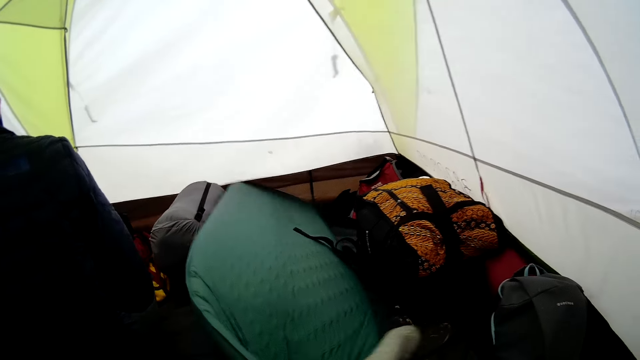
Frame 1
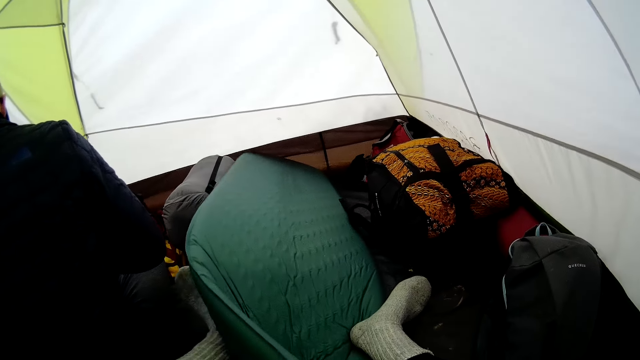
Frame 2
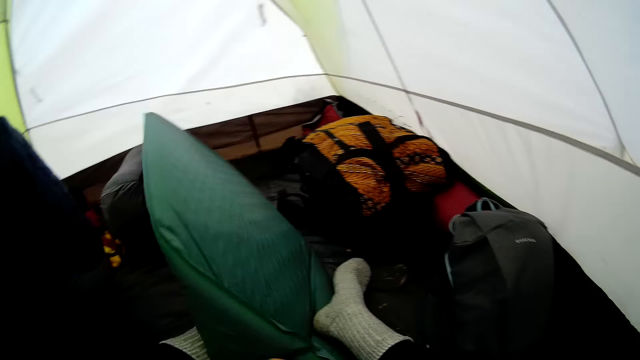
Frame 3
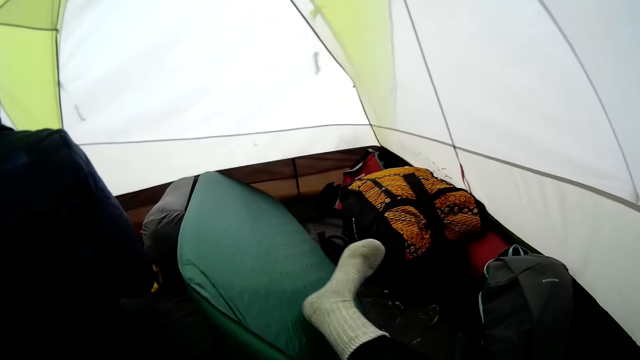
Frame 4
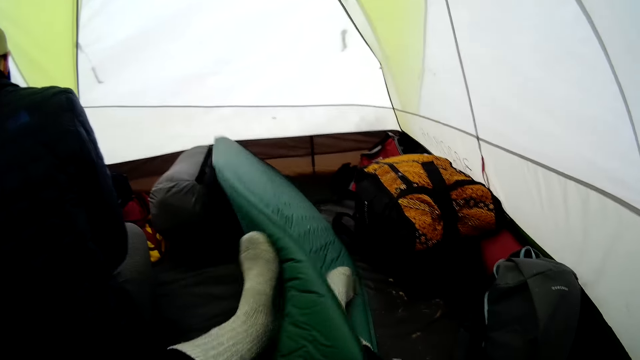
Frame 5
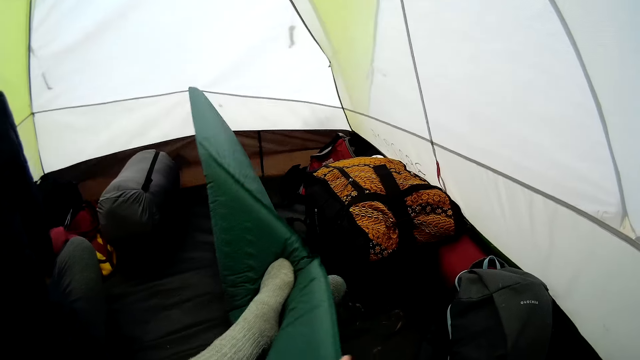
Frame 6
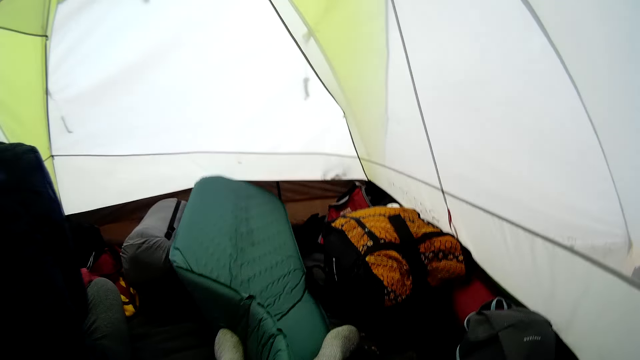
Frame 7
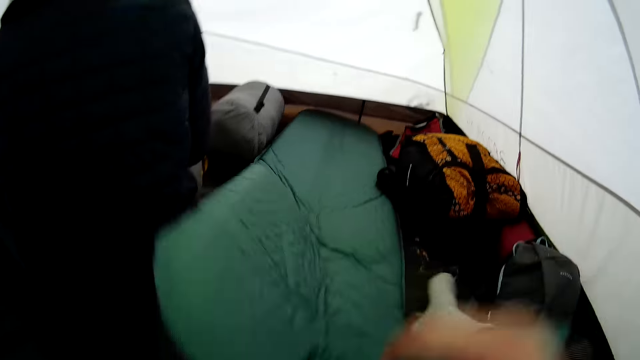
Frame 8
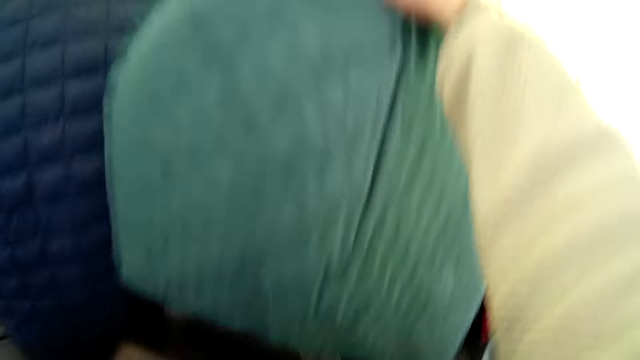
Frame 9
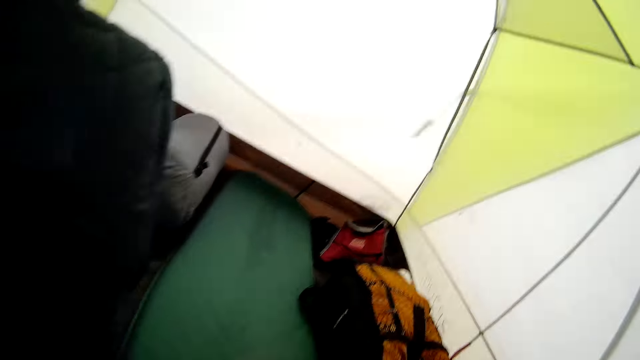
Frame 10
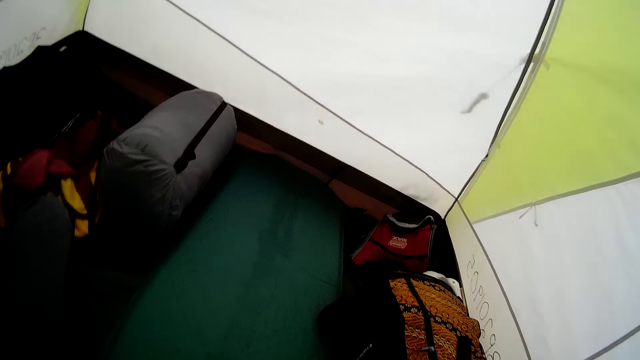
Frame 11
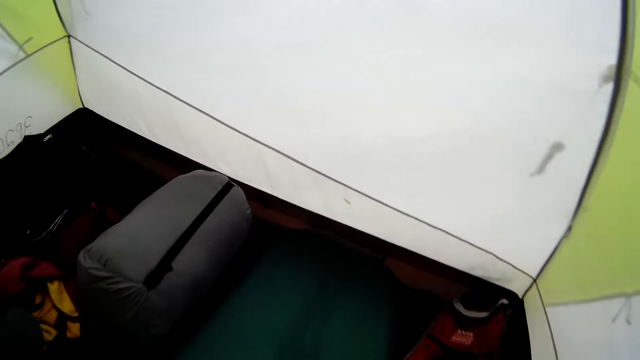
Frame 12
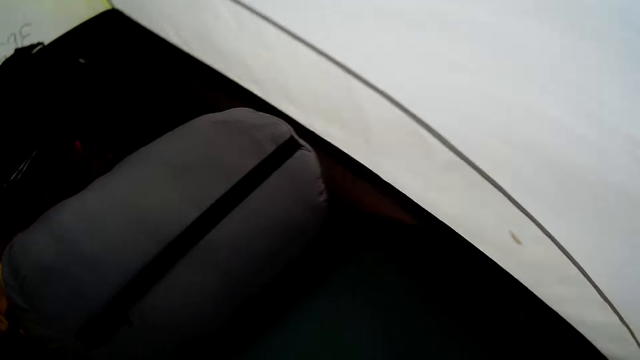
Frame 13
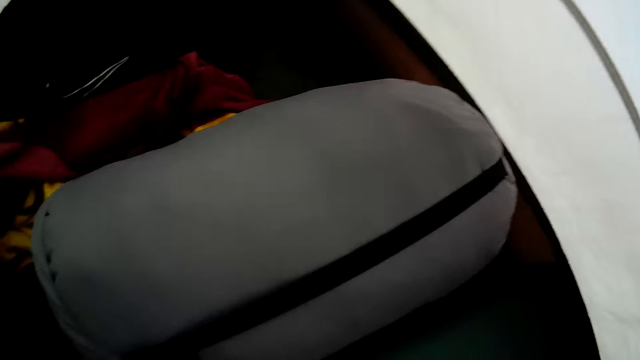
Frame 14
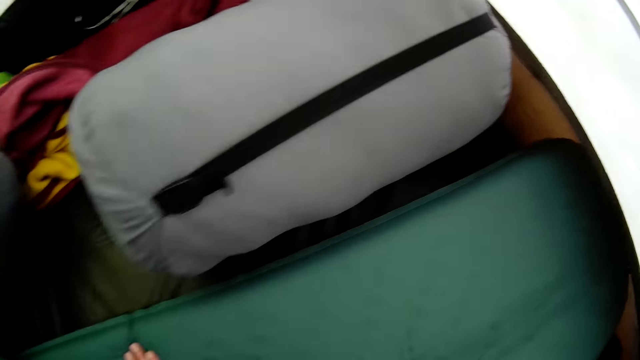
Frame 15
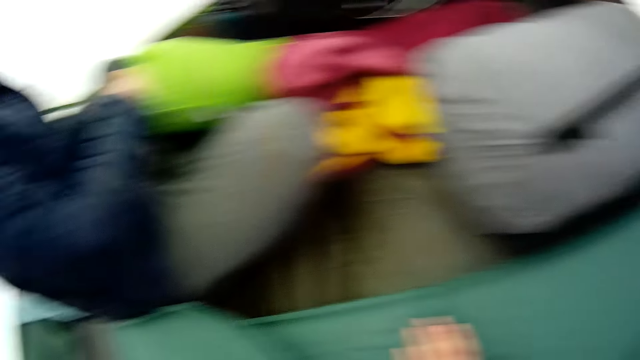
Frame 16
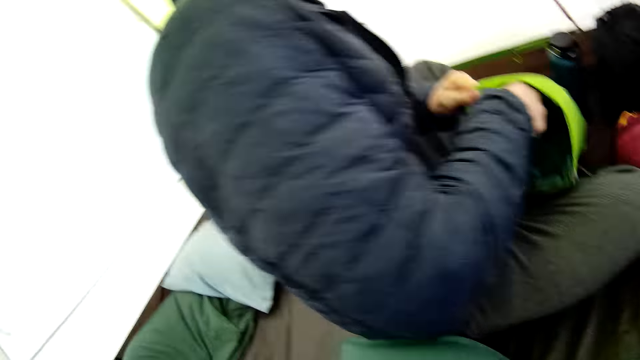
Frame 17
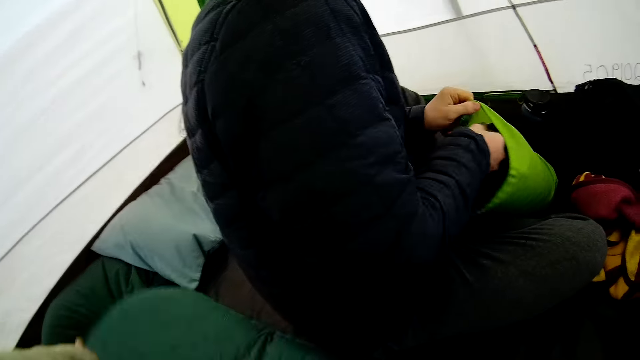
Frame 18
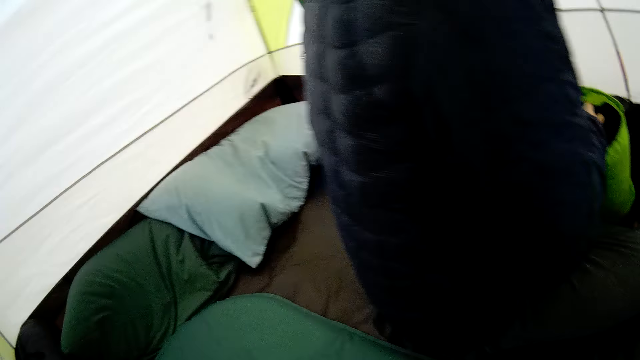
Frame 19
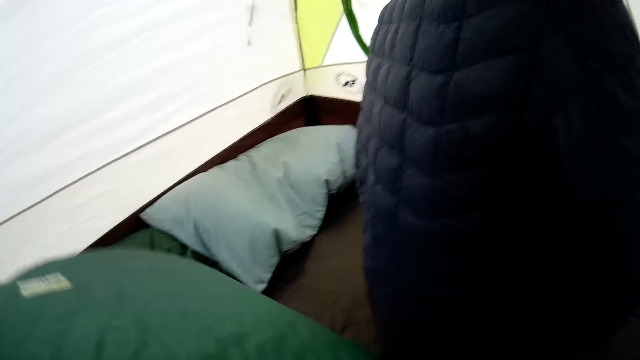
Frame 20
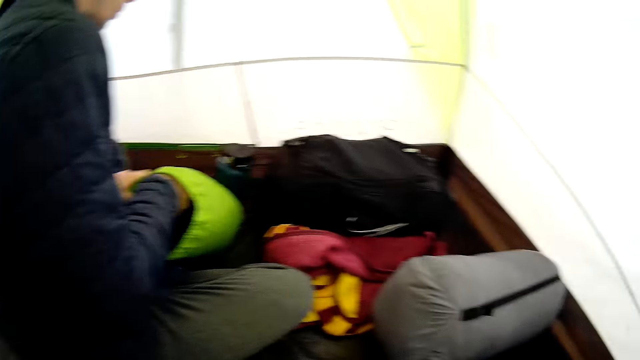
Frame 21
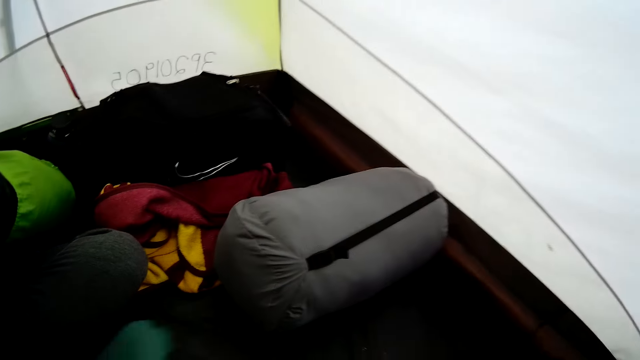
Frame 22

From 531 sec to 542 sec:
The camera wearer turns a sleeping pad. He folds the sleeping pad with his leg. He folds the sleeping pad. He looks around. He touches the bag. He folds the sleeping pad.

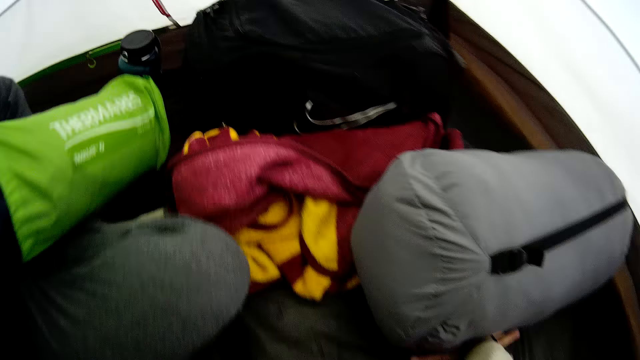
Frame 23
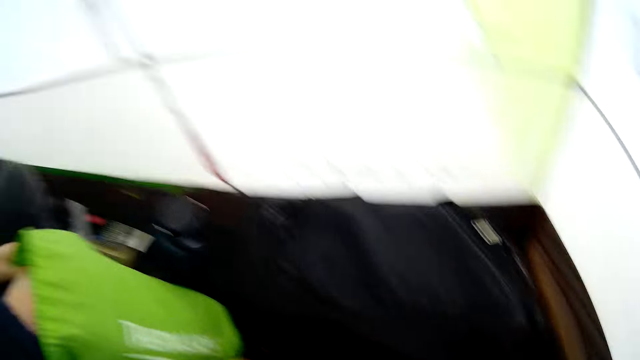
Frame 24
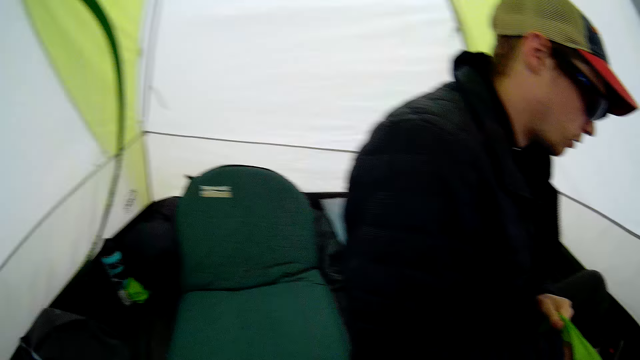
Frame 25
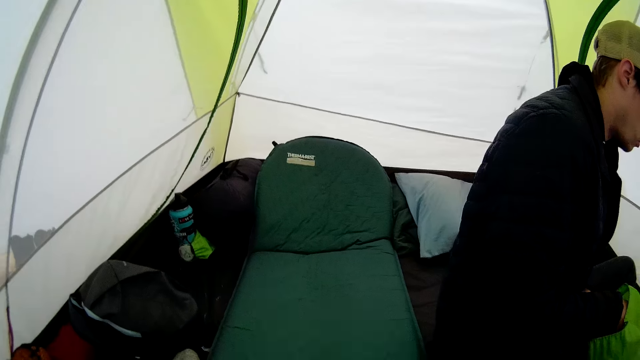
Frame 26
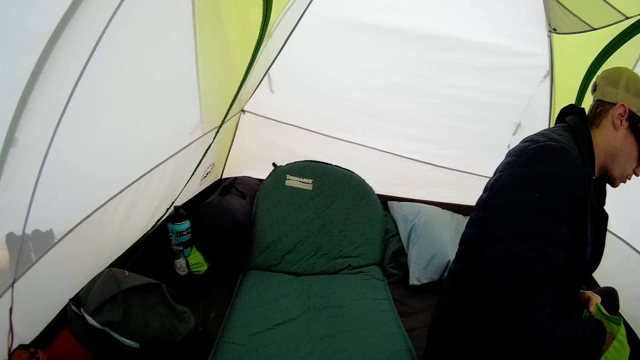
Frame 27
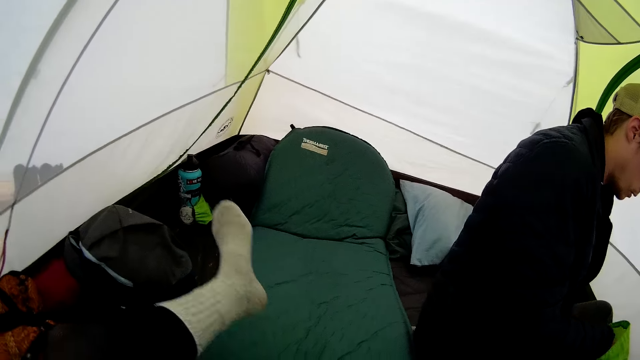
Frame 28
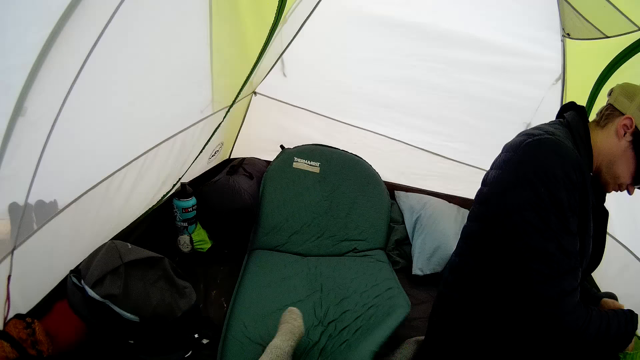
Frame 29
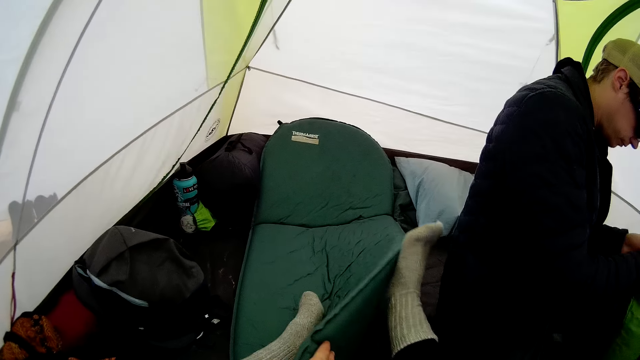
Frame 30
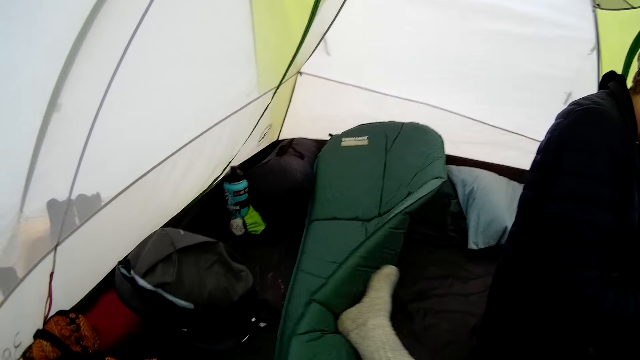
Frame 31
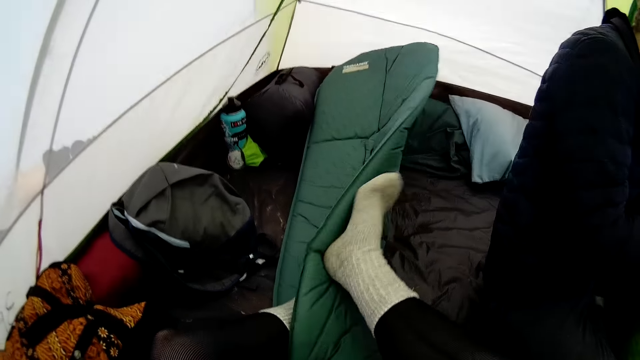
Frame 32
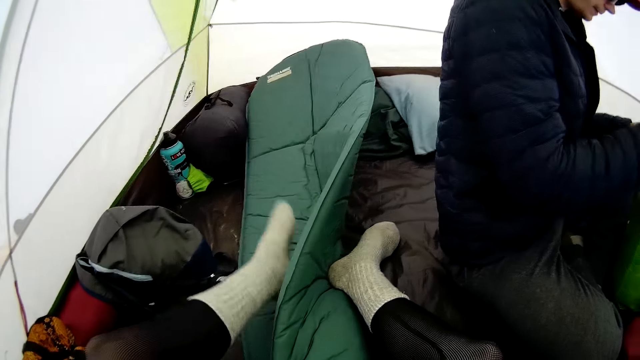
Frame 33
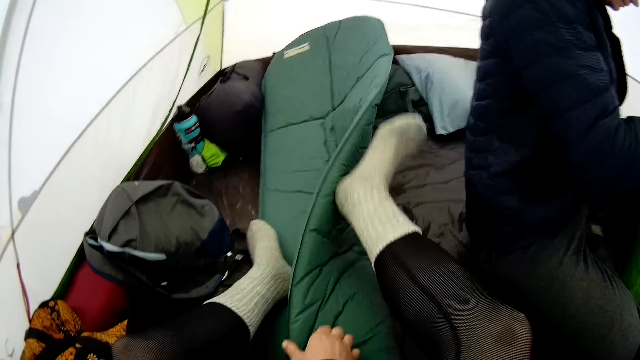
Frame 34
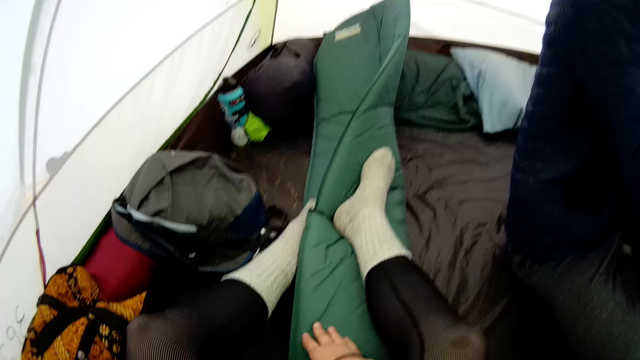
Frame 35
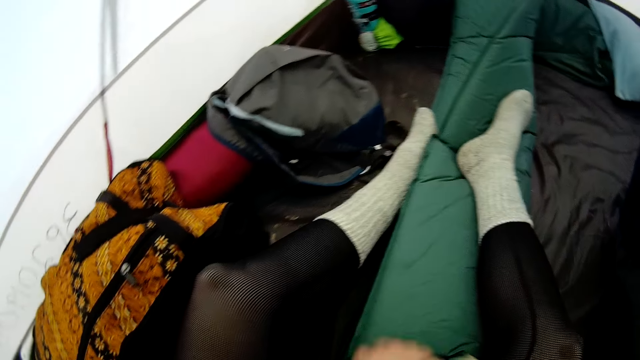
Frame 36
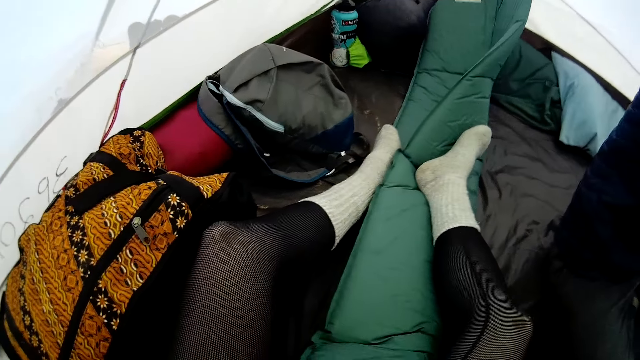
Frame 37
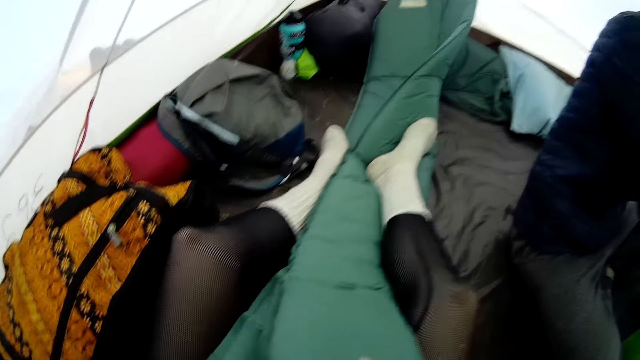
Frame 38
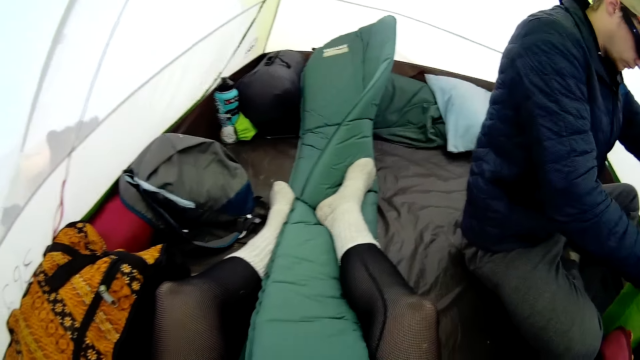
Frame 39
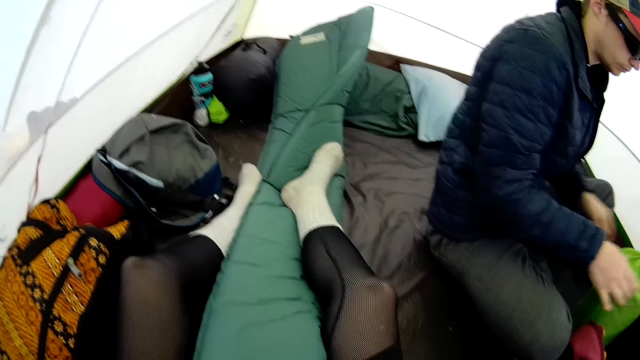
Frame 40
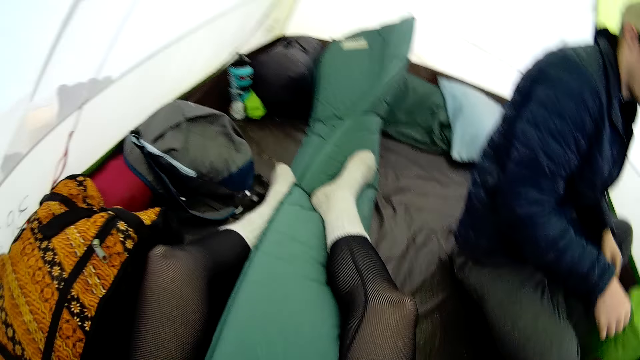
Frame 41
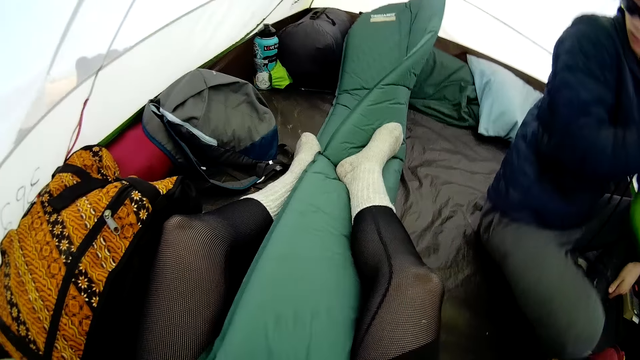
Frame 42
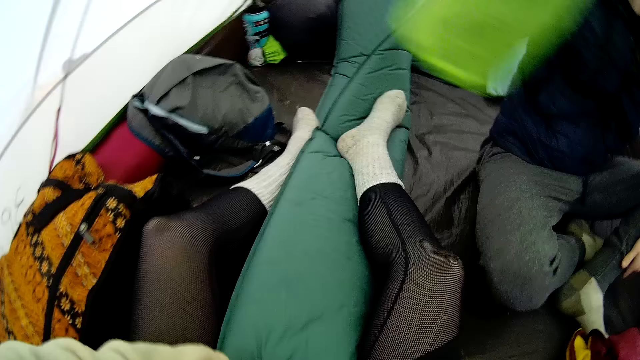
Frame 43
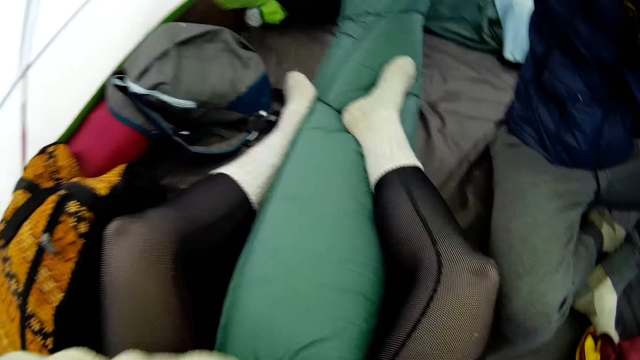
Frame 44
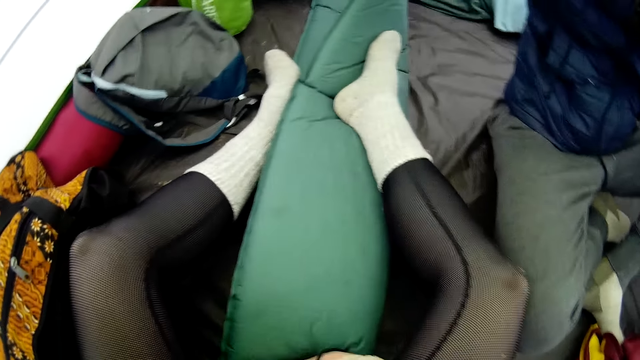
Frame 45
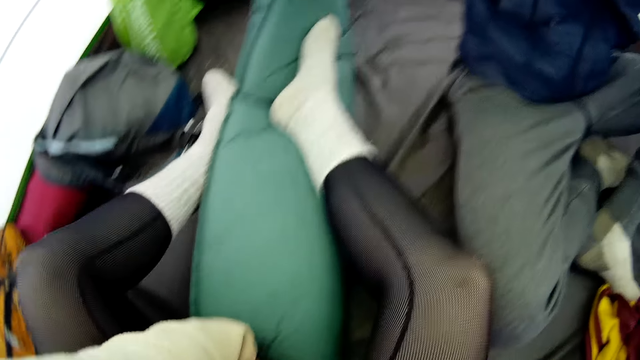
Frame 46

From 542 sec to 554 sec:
The camera wearer turns around. She moves her leg. She folds the mat or sleeping pad with her leg. She folds the sleeping pad. A man moves the bag aside.
